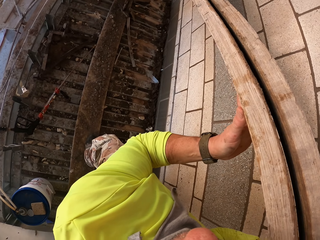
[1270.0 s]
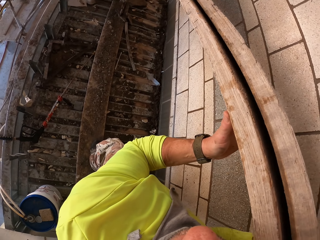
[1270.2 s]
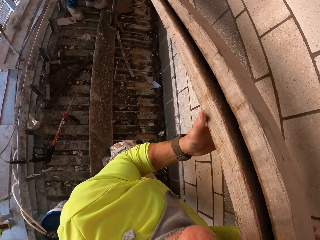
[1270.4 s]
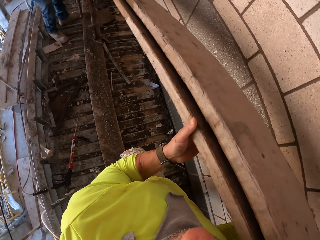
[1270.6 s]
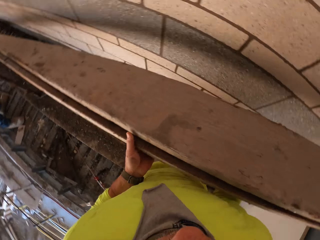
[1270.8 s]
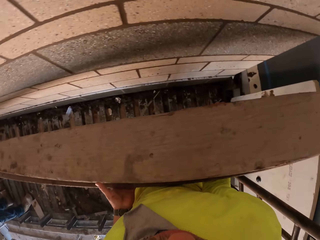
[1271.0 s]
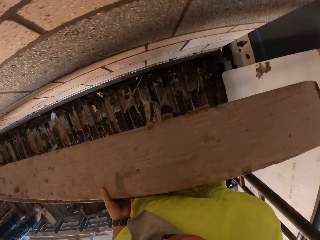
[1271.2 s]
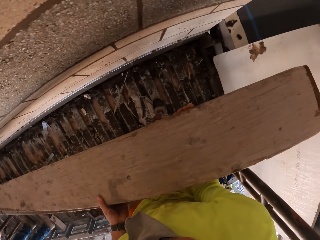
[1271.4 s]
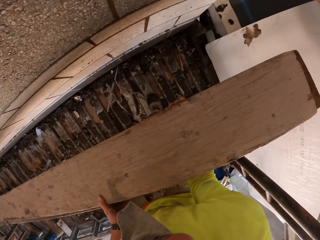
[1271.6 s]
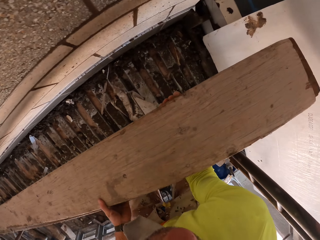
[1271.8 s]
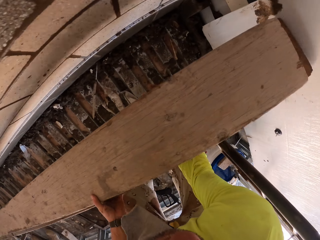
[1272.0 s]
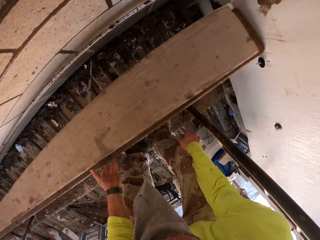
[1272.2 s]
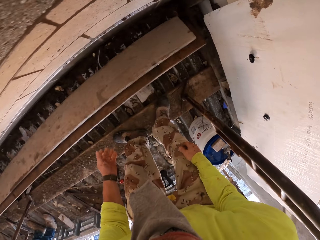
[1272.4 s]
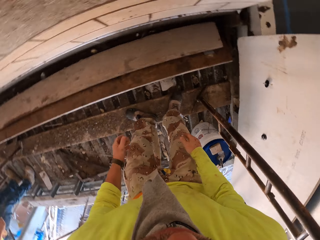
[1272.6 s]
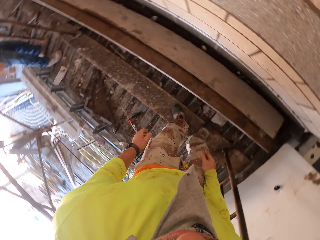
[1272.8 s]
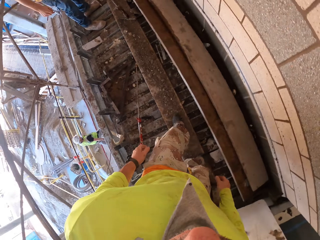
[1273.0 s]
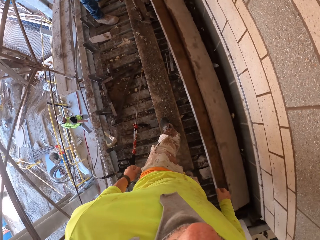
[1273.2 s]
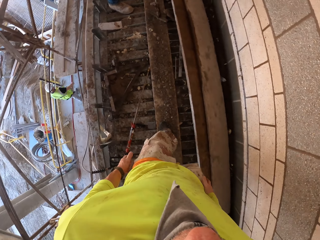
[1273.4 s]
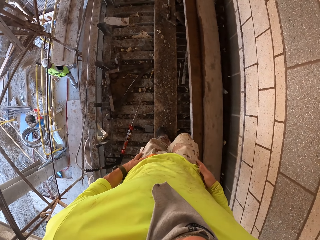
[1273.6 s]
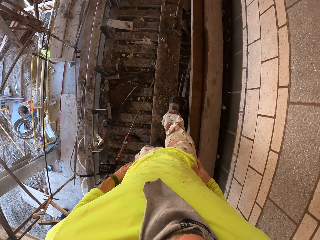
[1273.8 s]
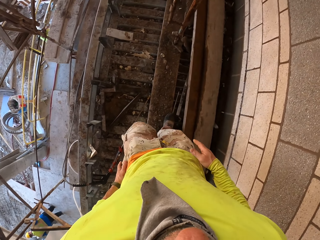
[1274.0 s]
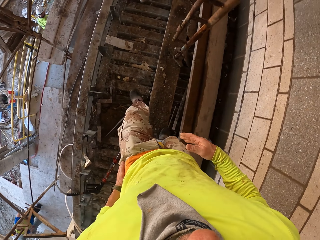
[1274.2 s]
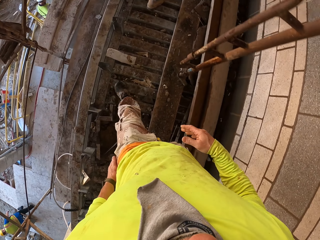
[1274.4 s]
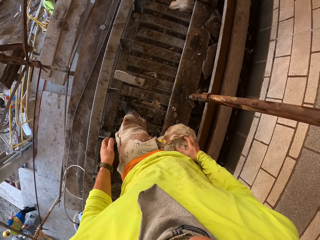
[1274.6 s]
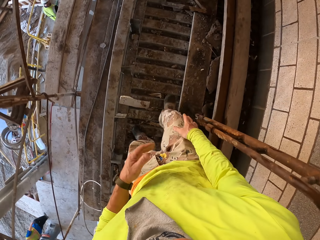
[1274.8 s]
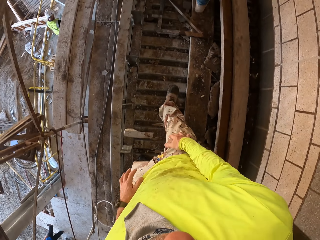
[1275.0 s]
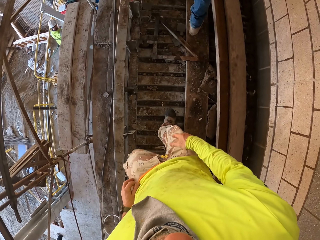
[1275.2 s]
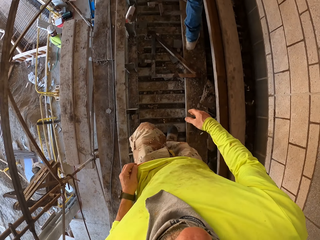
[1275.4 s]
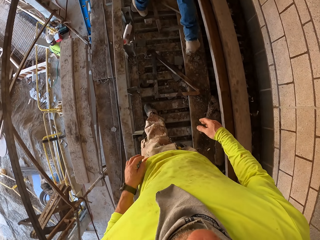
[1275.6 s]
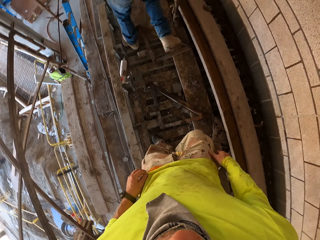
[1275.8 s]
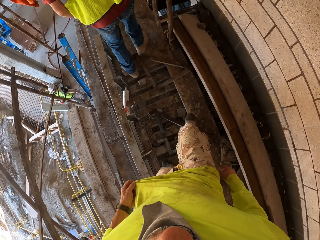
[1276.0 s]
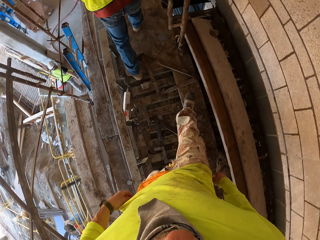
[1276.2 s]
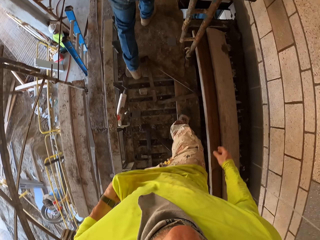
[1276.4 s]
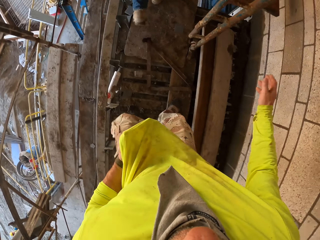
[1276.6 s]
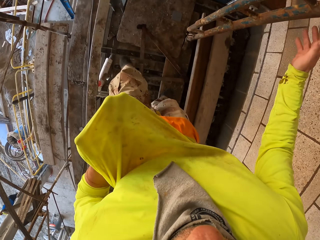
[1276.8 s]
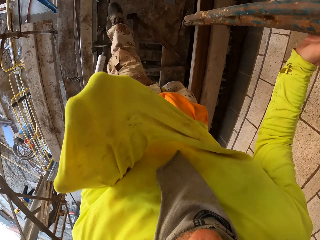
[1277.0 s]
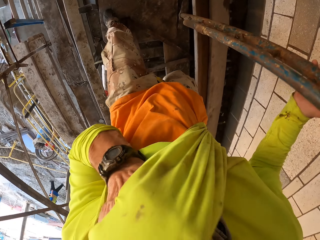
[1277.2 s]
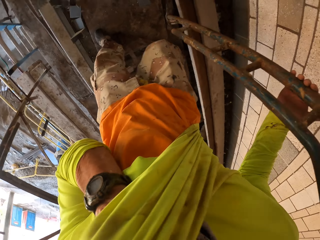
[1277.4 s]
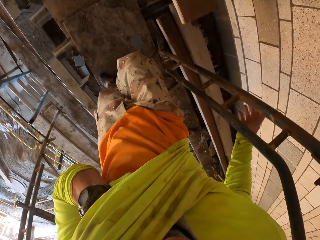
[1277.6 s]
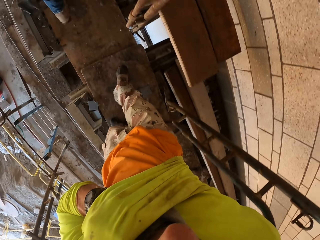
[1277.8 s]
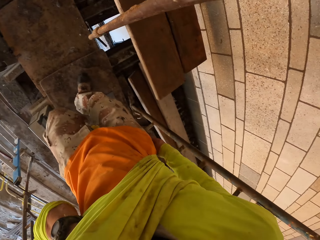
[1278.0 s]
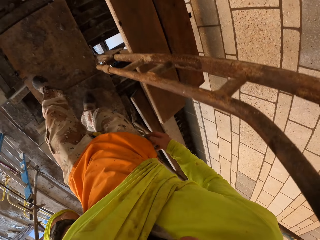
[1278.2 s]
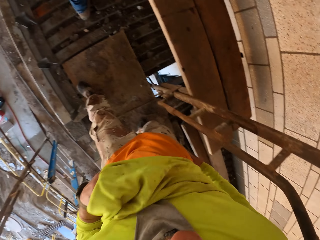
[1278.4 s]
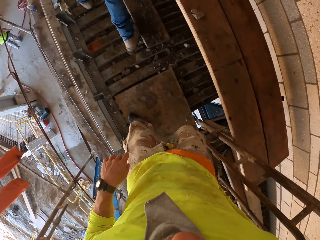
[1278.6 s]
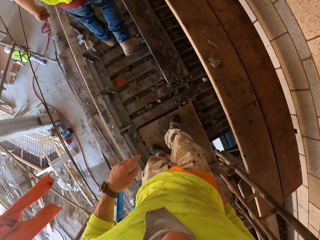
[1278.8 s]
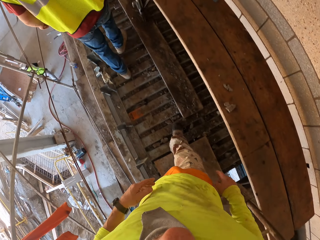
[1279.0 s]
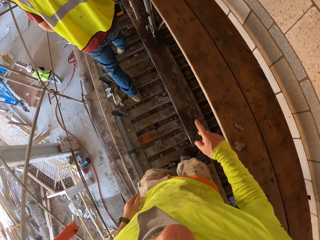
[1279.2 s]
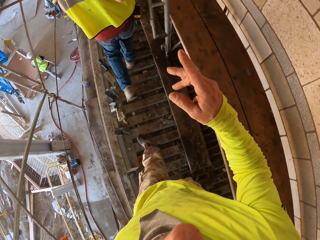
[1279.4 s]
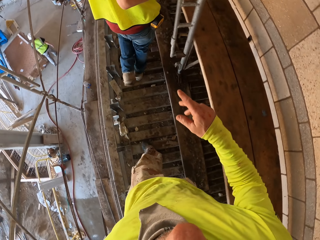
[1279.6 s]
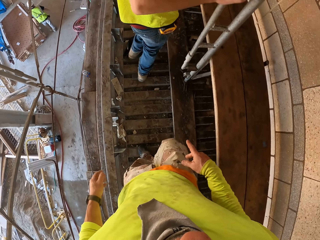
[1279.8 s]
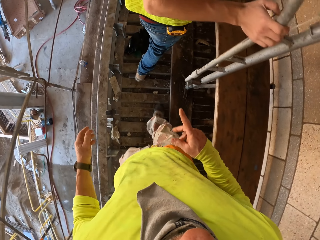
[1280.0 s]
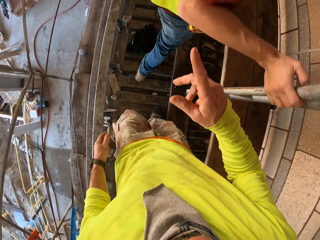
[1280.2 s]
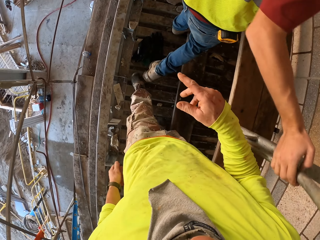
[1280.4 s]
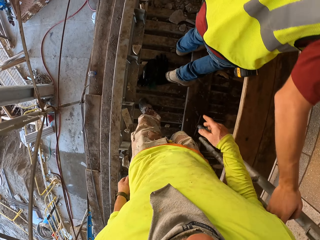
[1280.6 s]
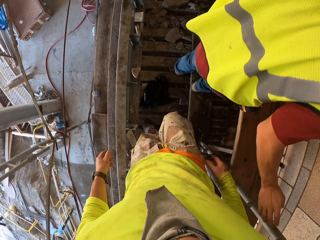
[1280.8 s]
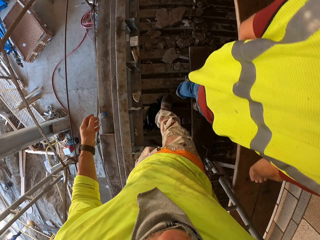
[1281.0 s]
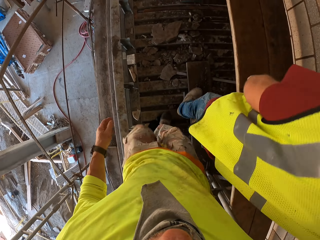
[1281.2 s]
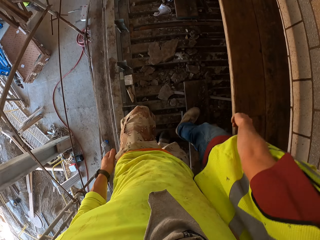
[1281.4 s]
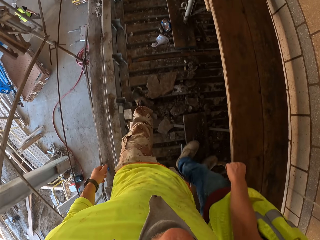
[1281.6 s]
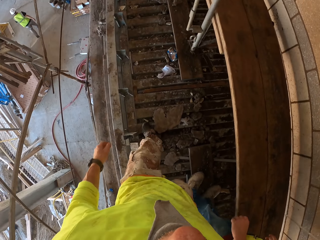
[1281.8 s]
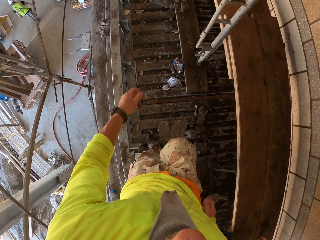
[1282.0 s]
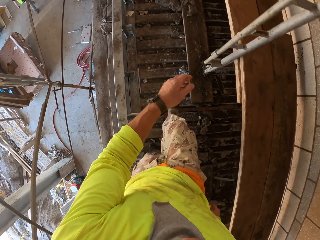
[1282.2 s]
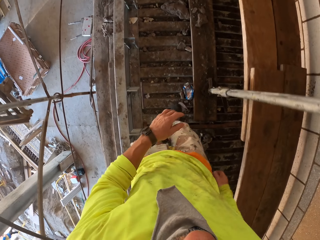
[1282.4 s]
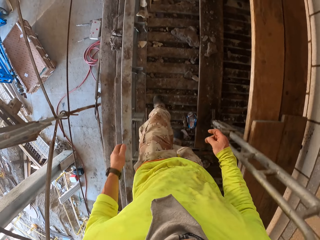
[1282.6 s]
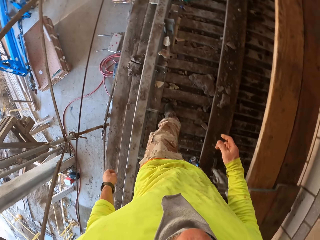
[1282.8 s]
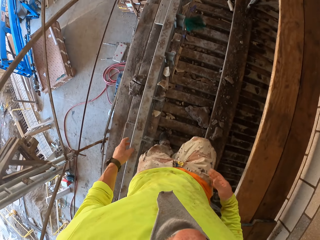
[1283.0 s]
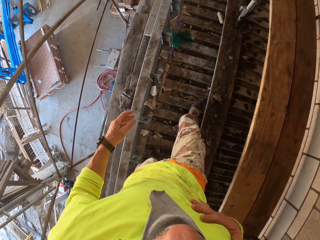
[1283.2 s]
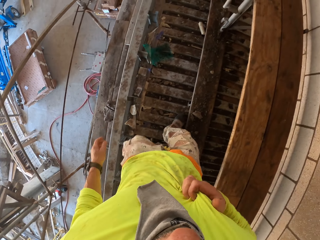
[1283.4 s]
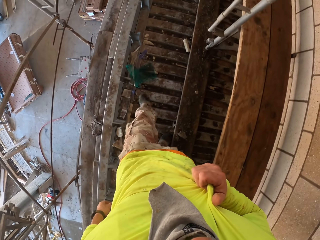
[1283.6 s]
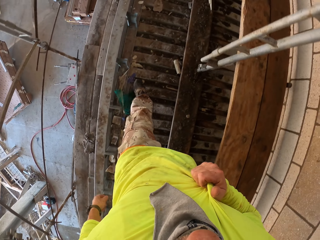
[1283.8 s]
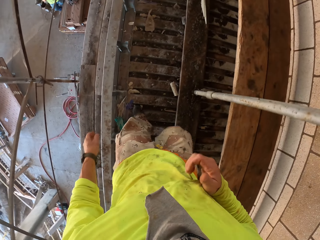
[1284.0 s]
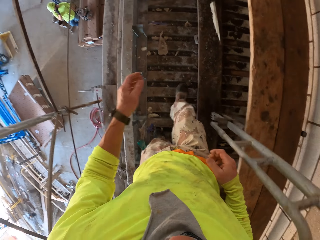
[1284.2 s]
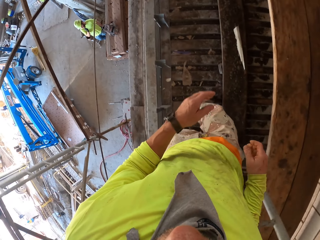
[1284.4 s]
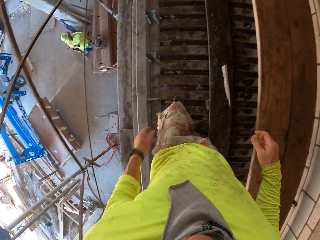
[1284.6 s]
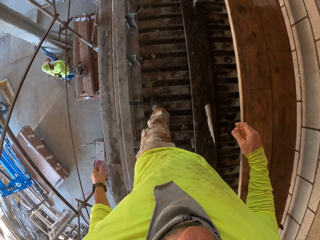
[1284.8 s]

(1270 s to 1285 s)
The camera wearer turns to the side. They drop wooden bars on the stand. They throw a piece of wood on the floor. They turn to the side and walk around. A man walks around. The camera wearer adjusts a cloth. They lift the sweater. They walk around. The man holds a ladder. The camera wearer walks around.

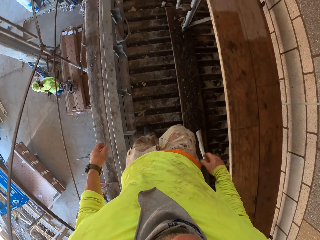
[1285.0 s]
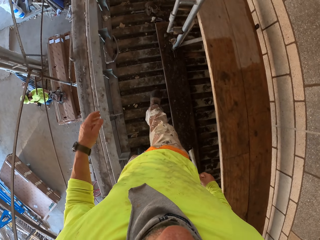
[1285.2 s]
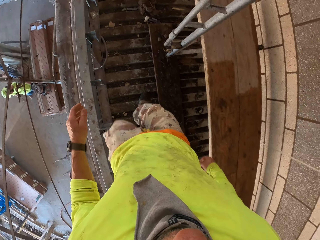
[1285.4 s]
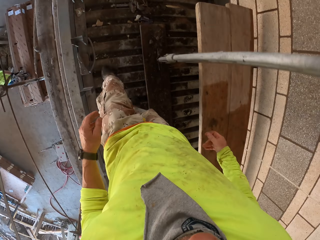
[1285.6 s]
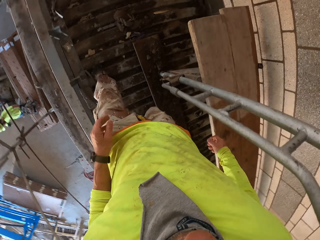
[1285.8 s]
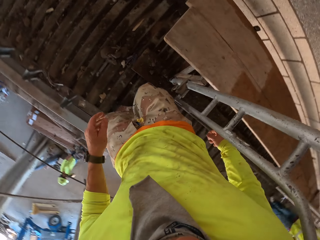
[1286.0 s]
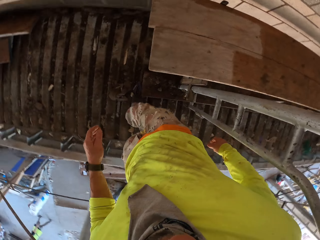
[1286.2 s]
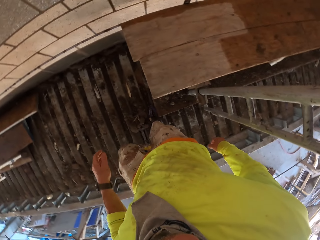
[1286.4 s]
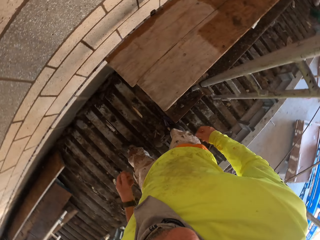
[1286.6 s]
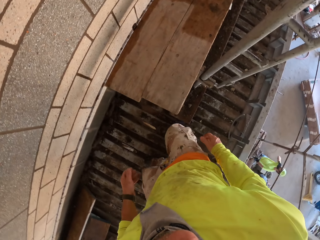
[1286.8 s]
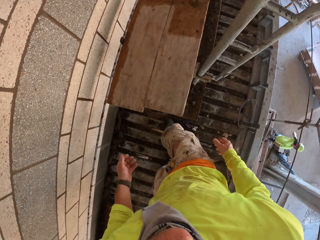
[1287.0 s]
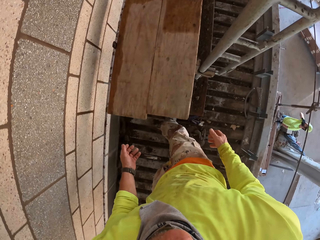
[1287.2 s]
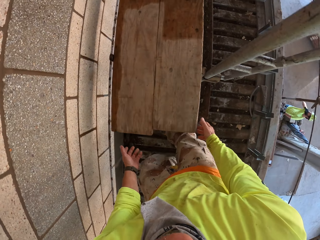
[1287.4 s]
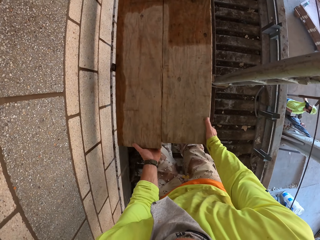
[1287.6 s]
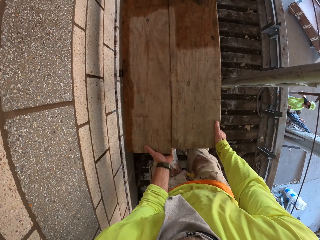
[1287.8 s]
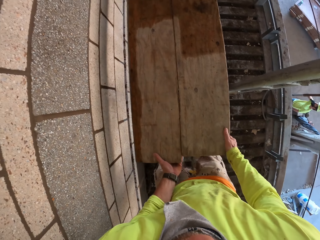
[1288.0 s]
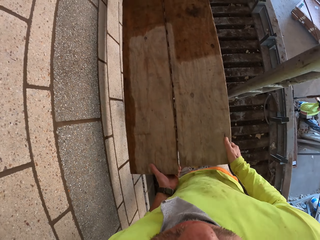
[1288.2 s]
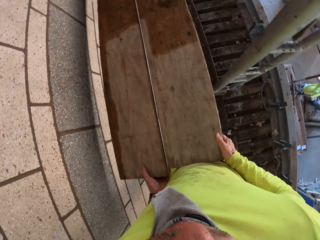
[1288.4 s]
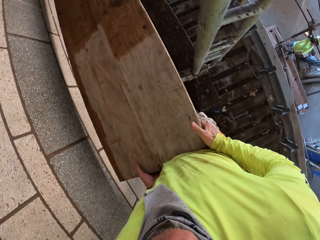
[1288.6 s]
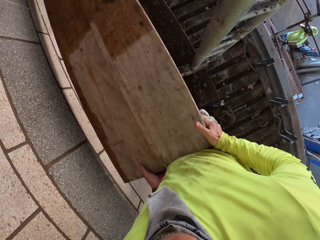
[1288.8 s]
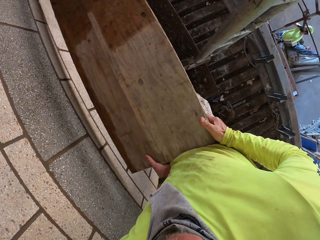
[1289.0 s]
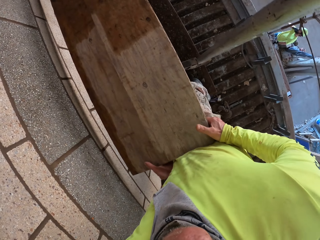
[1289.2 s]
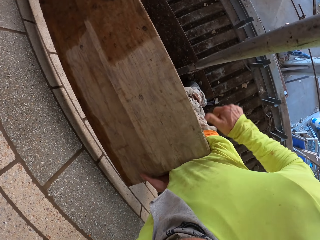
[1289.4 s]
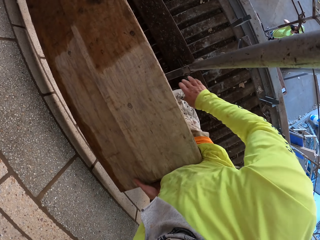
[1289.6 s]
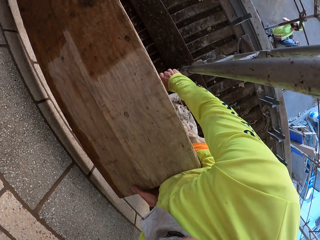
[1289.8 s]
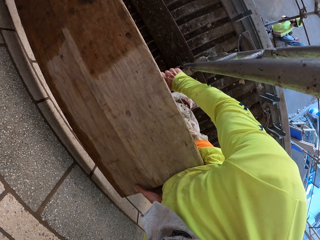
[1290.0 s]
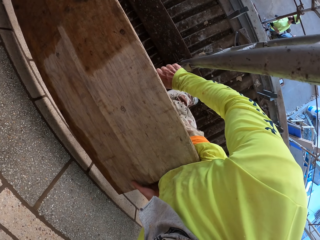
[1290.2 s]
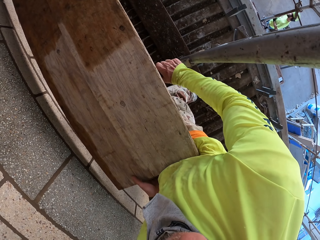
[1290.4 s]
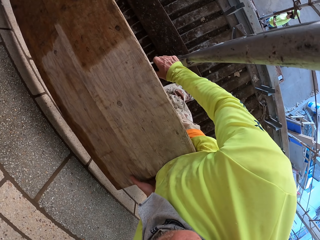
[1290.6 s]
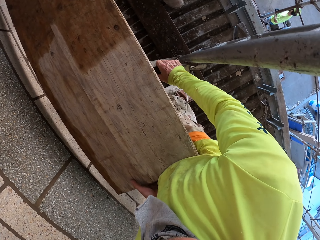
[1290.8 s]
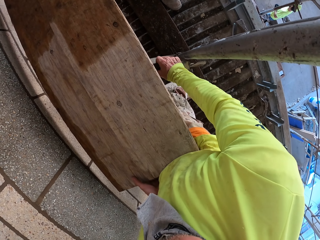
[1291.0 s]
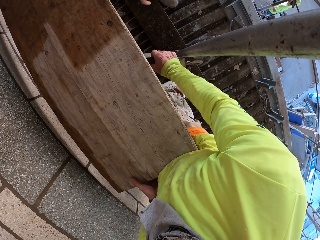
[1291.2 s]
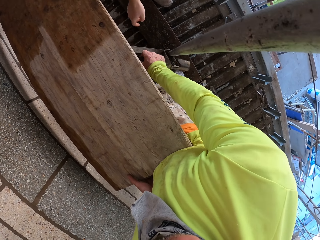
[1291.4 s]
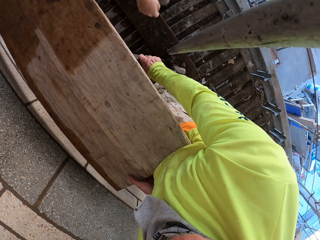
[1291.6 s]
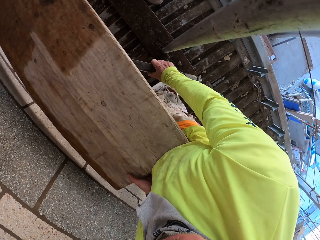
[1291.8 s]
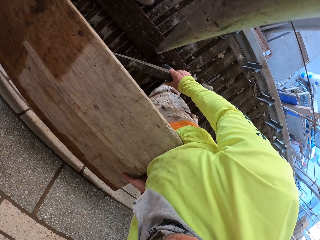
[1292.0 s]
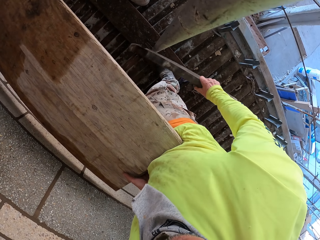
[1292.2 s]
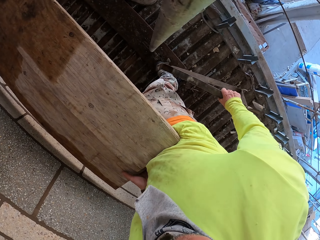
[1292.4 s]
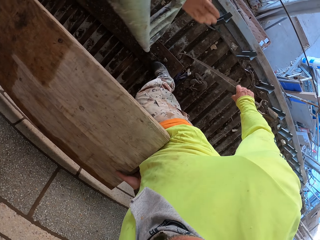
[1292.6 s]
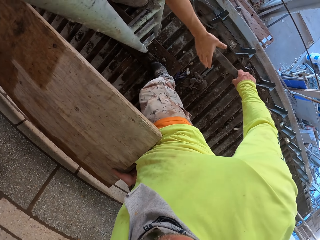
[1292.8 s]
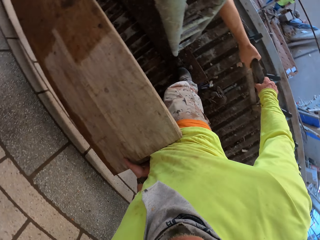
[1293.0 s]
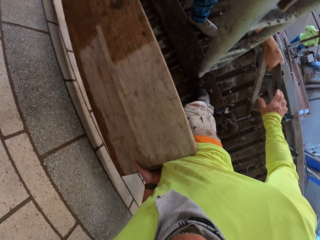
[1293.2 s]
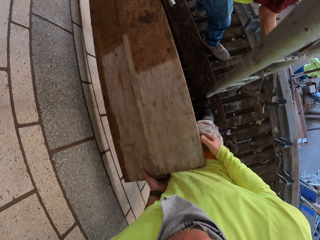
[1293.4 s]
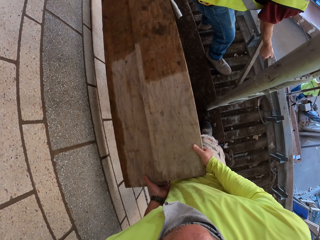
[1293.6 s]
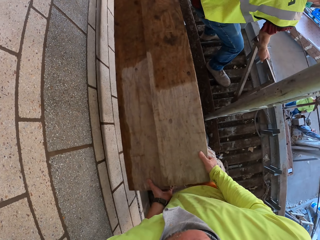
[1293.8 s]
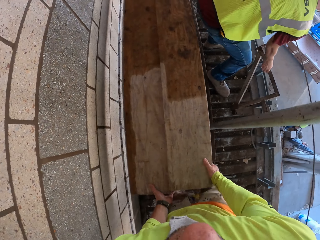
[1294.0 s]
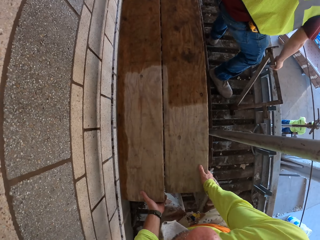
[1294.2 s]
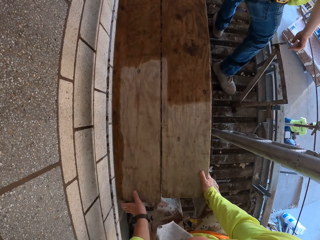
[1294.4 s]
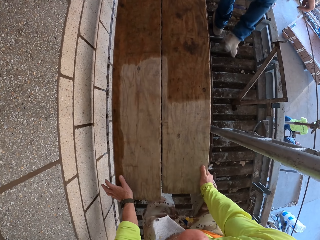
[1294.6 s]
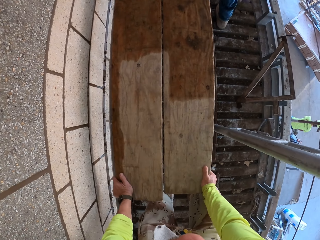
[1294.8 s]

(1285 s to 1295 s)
The camera wearer turns to the side. They hold a wooden bar. They lift the pieces of wood. They remove a shelf bracket. They hold a metal bar. A man holds the metal bar. The camera wearer gives the man the shelf bracket. They hold the wooden bar.
